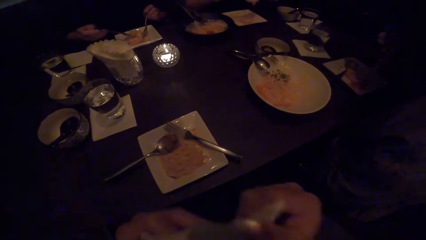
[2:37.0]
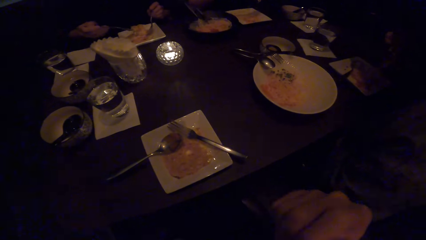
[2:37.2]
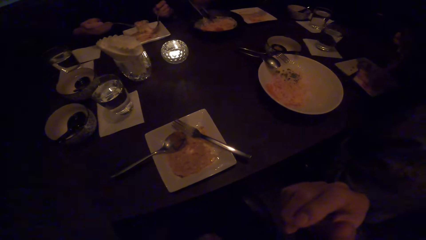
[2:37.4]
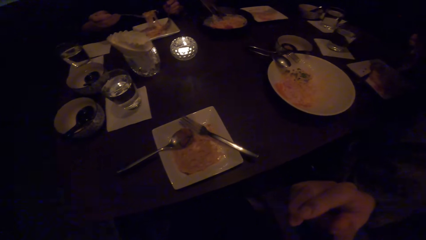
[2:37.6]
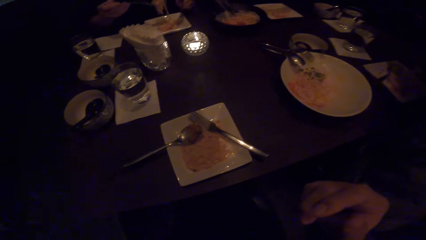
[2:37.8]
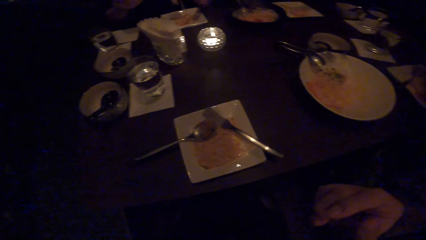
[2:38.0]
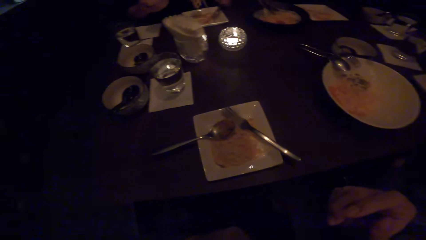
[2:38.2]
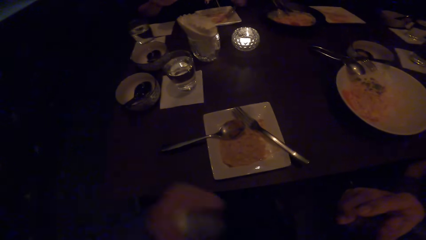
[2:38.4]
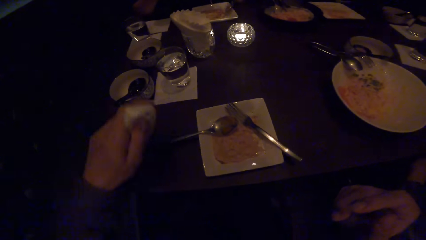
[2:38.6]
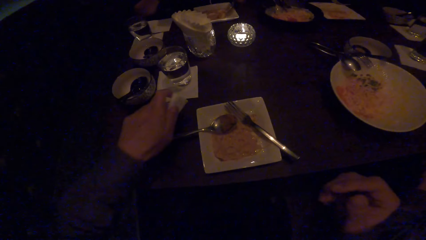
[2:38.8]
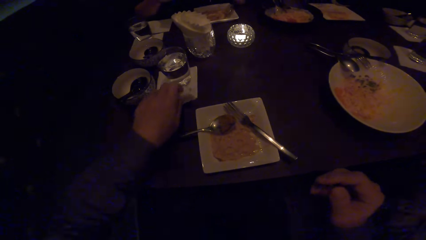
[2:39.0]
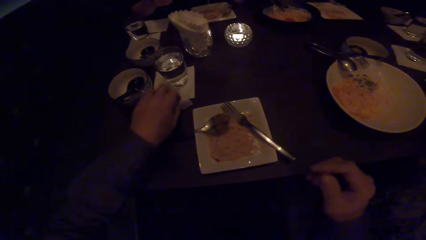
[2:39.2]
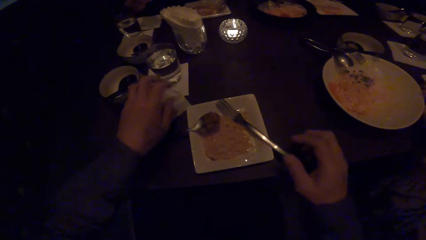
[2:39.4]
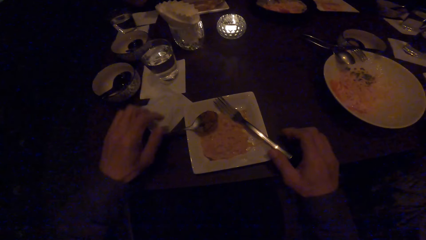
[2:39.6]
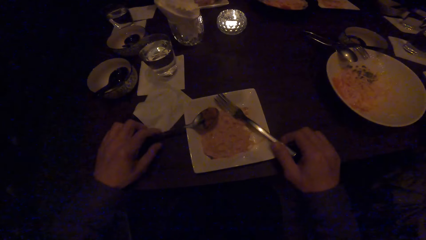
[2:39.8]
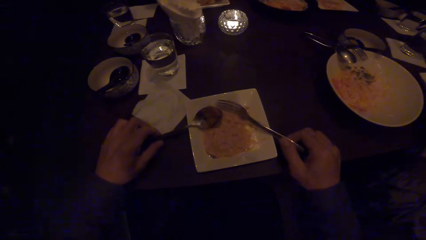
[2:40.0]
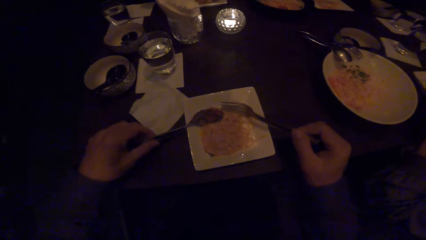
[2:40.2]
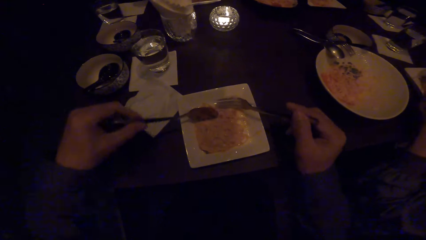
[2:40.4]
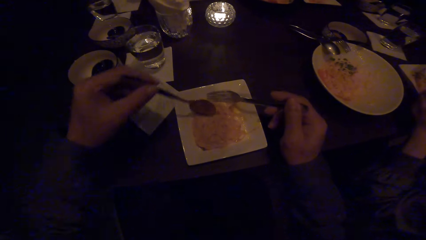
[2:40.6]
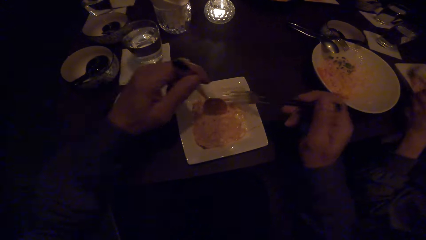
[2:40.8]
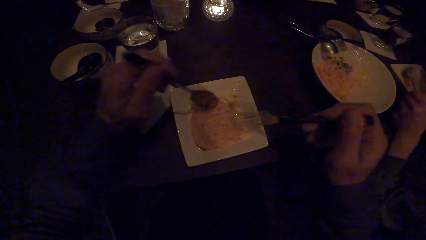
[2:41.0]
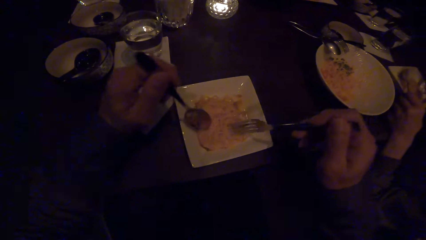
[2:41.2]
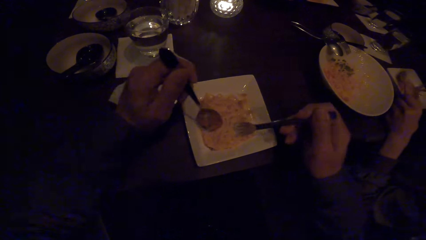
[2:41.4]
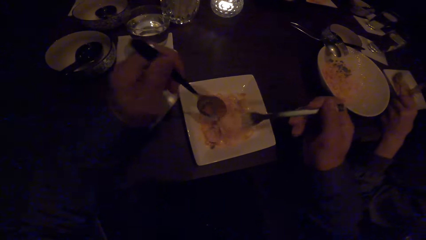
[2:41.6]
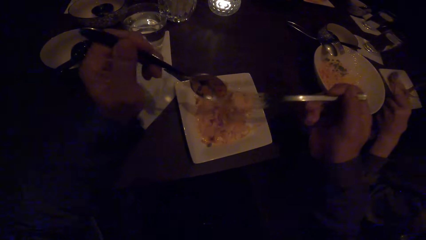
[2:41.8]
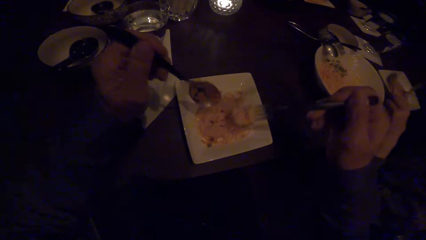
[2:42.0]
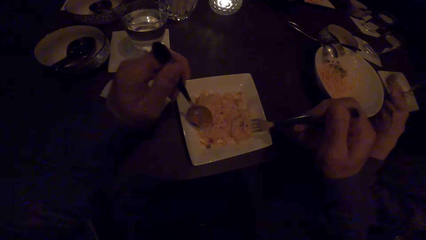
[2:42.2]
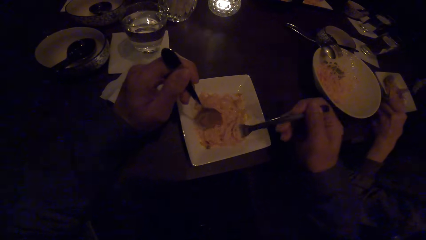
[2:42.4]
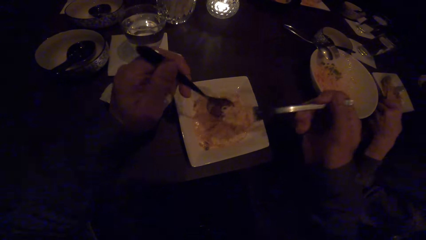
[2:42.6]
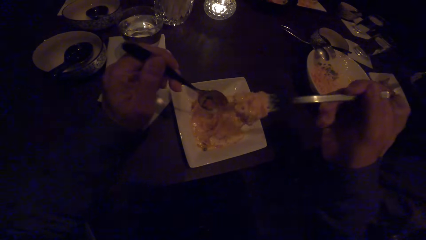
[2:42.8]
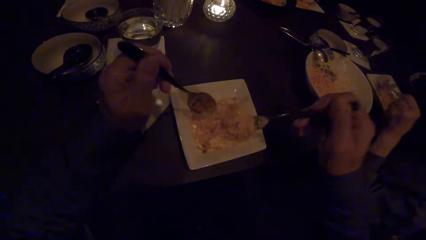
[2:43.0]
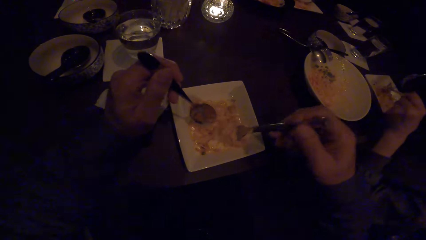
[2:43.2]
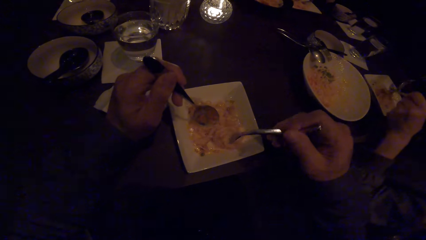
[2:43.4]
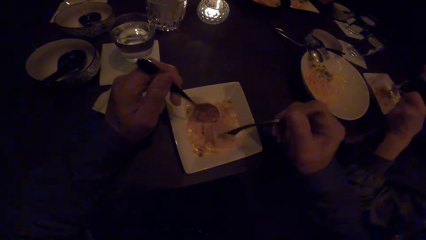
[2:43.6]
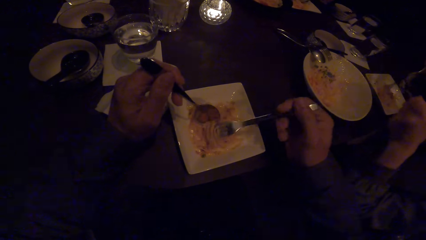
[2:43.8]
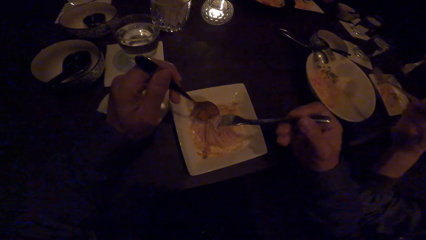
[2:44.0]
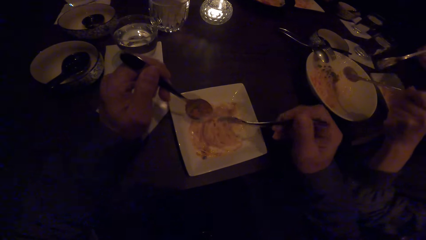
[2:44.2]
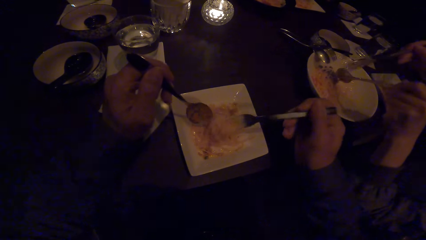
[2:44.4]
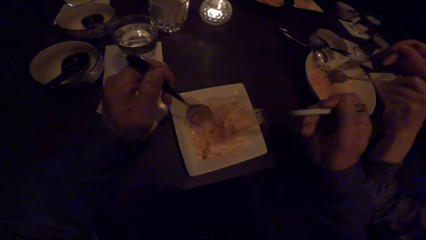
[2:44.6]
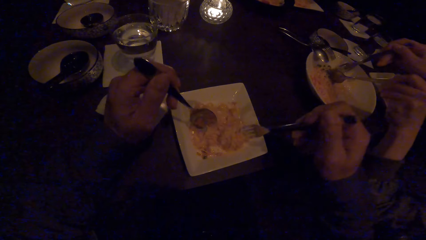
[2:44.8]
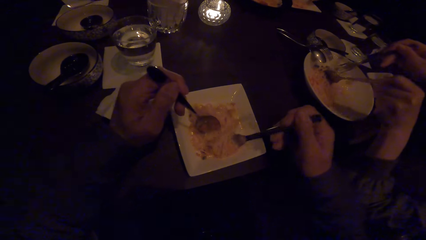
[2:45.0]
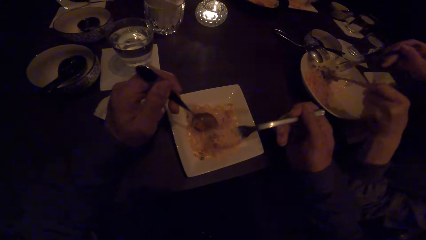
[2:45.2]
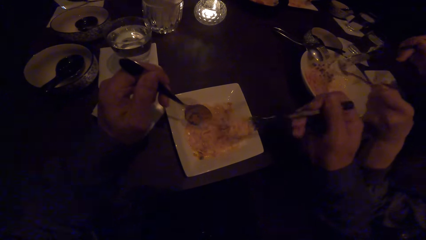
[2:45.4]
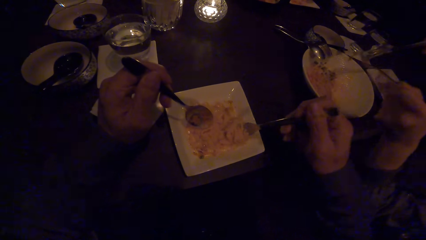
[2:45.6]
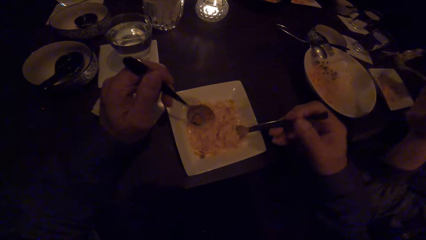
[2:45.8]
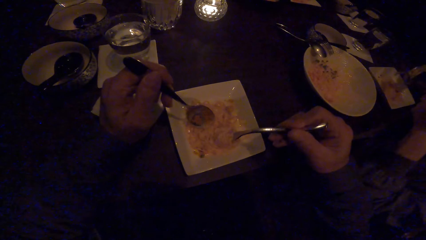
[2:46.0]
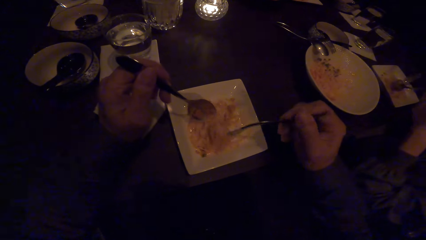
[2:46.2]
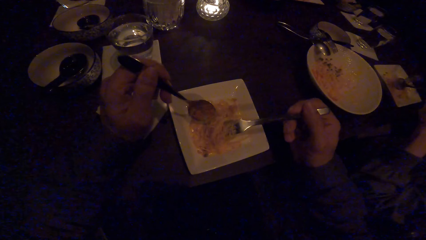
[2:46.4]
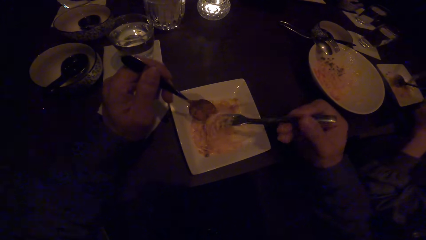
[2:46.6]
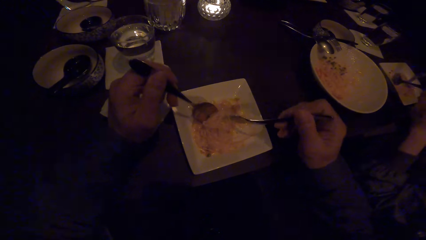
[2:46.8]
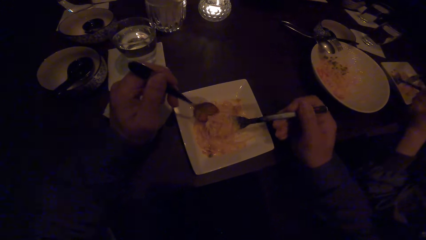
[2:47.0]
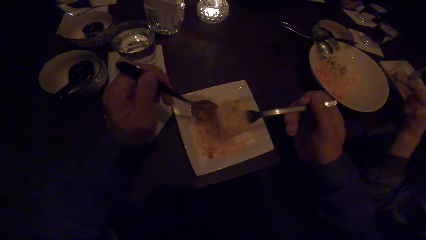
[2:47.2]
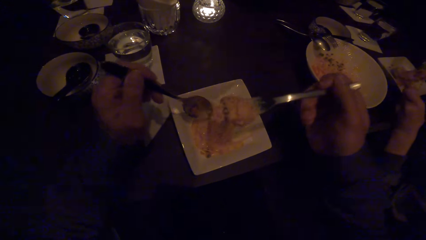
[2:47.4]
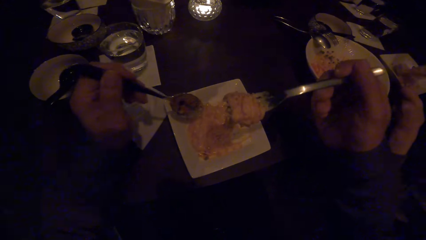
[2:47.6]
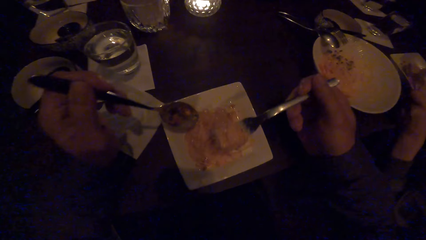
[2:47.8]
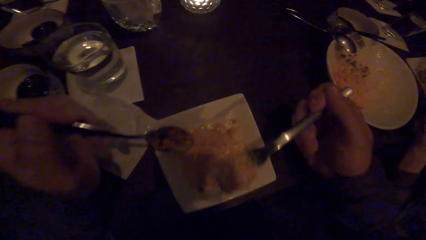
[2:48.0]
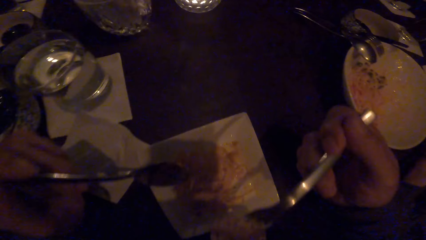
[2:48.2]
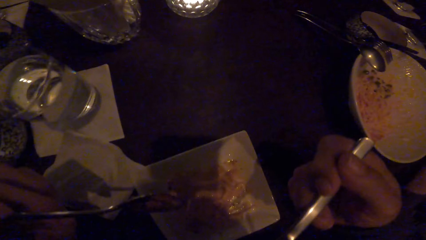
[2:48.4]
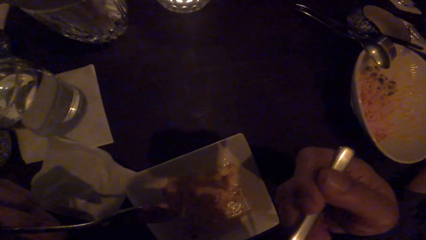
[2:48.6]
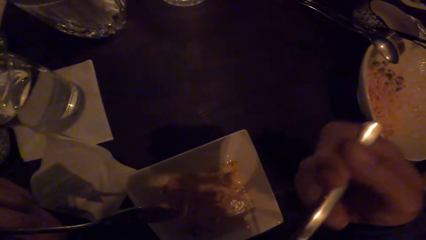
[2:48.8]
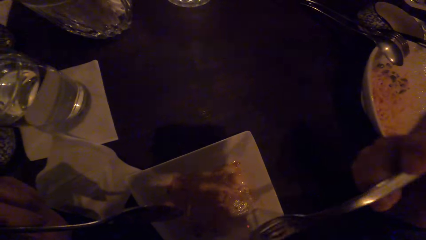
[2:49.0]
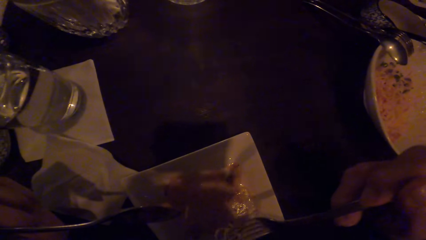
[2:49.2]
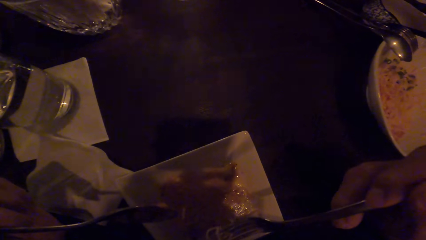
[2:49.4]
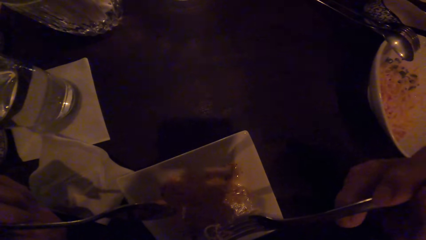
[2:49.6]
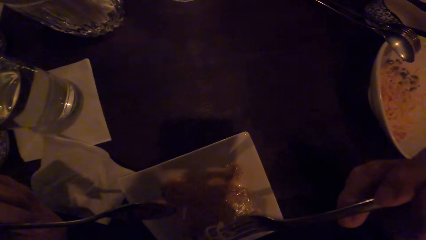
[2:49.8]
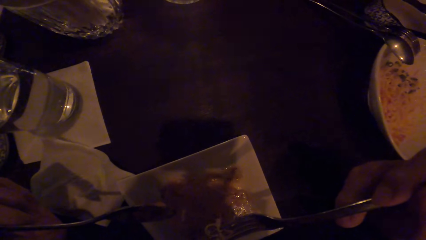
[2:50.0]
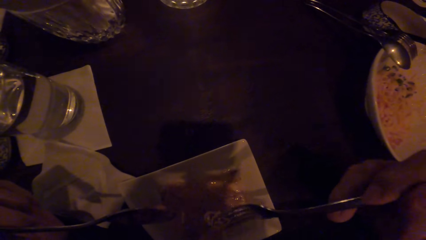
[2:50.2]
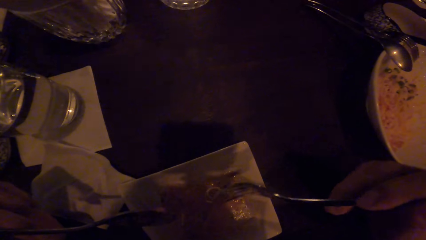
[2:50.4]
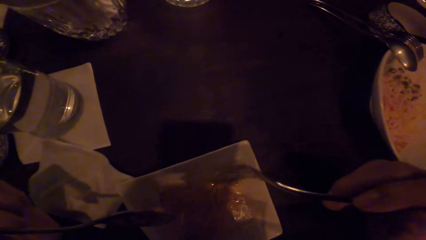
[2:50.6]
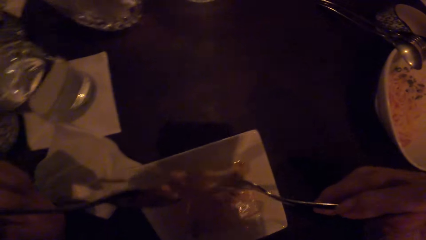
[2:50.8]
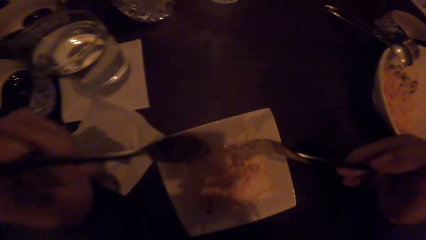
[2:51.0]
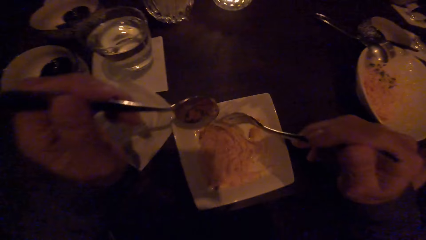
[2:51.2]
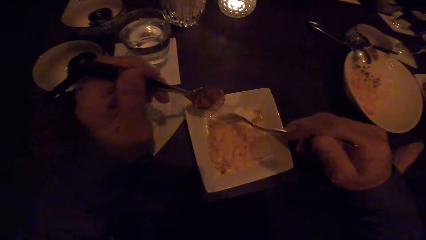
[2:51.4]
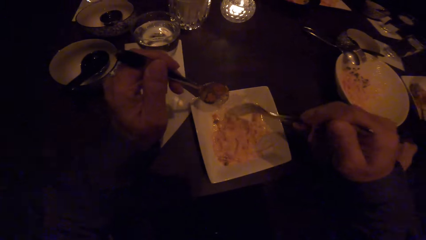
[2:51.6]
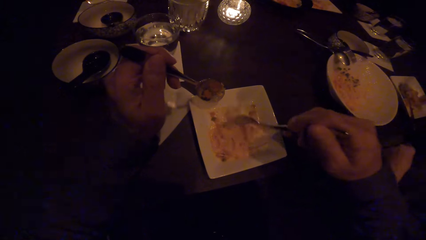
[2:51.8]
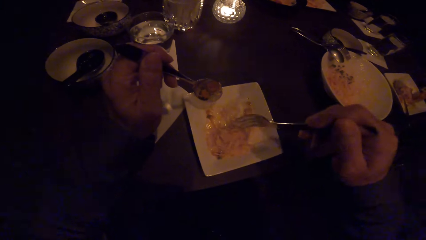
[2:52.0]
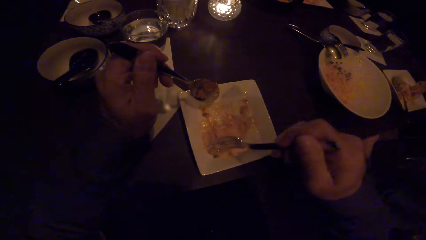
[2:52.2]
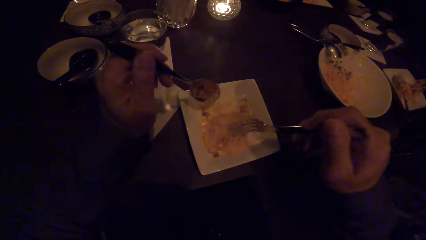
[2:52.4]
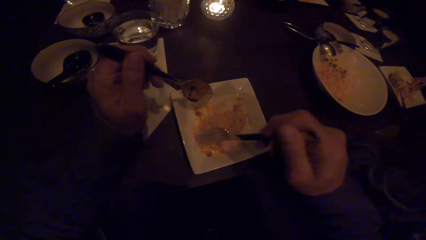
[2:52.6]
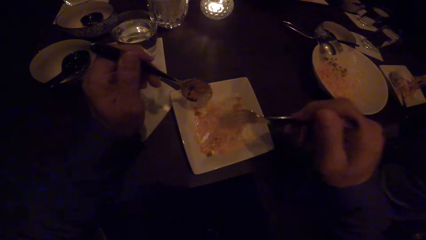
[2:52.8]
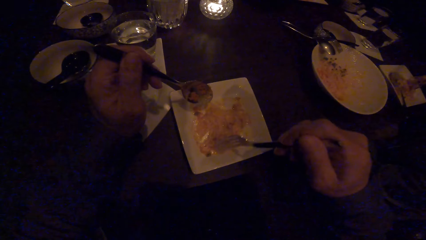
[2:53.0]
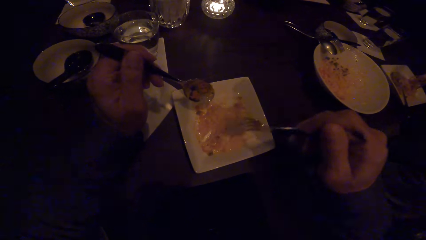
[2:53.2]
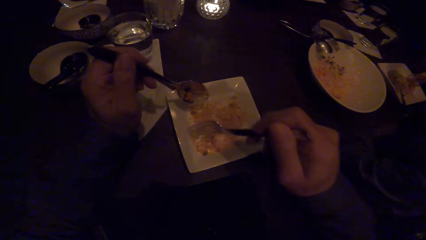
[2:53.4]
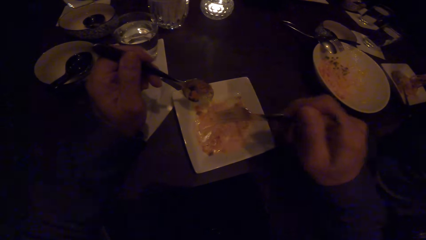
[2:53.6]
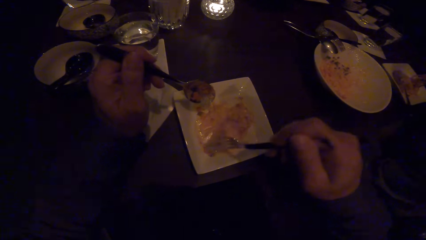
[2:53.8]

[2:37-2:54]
The camera wearer cleans his mouth with a serviette. He eats the food with the spoon. He puts the serviette on the table. He picks a spoon in the right hand. He picks a fork in the left hand. He scoops the spaghetti on a plate. He swirls the spaghetti with the fork. A woman scoops the food with her cutleries. The camera wearer lifts the spaghetti with the fork. He eats the spaghetti with the fork. He scoops food with his cutleries. He collects the spaghetti in the plate with the fork.
